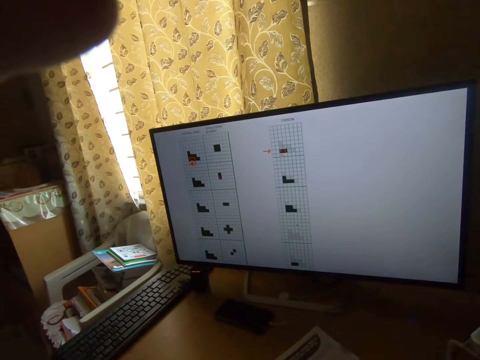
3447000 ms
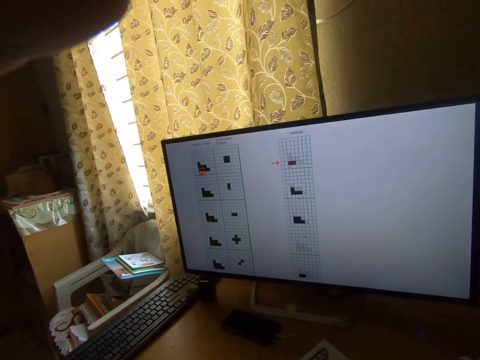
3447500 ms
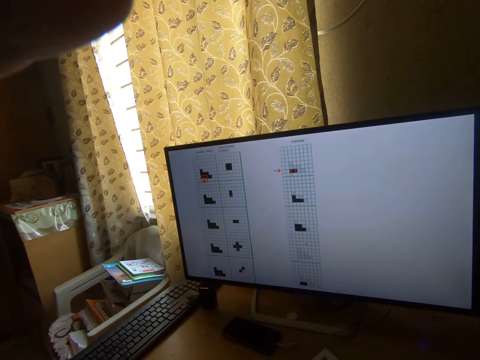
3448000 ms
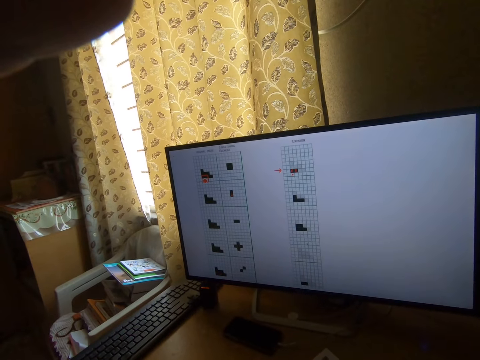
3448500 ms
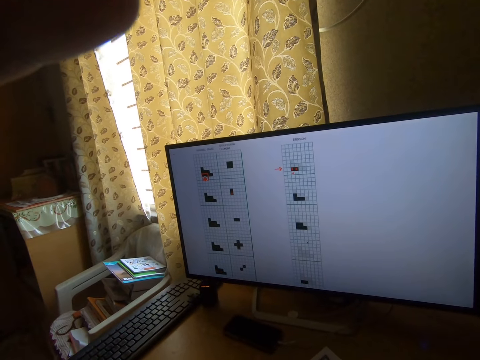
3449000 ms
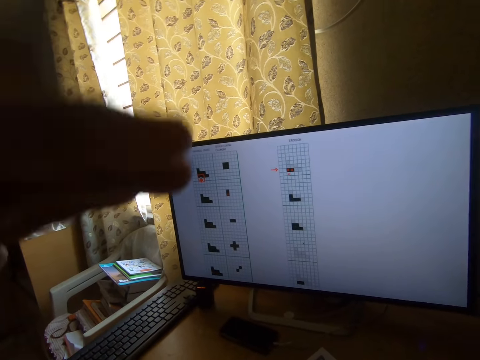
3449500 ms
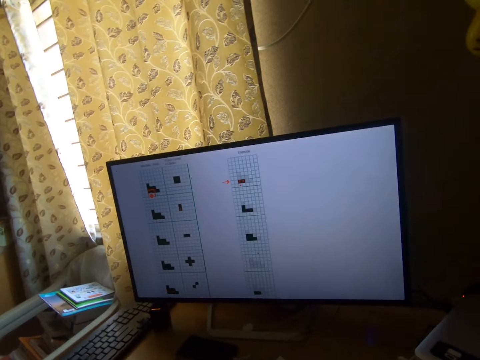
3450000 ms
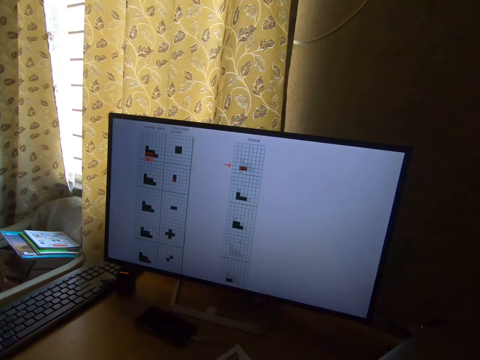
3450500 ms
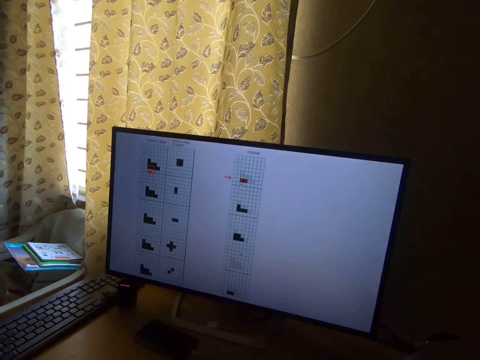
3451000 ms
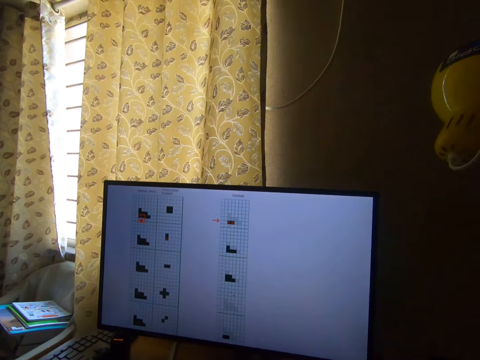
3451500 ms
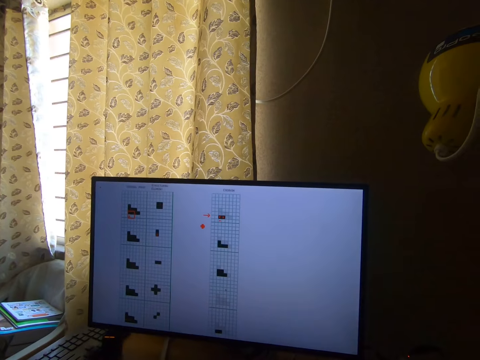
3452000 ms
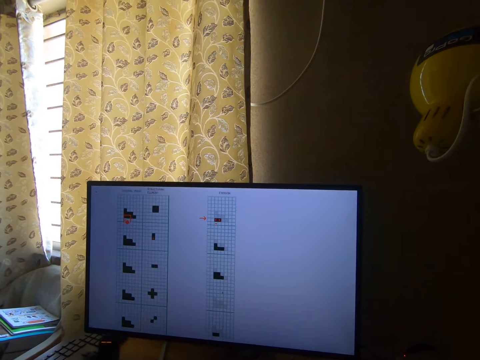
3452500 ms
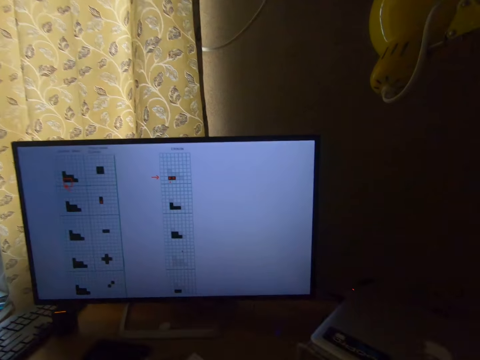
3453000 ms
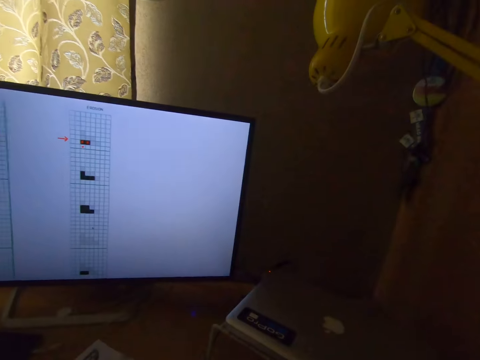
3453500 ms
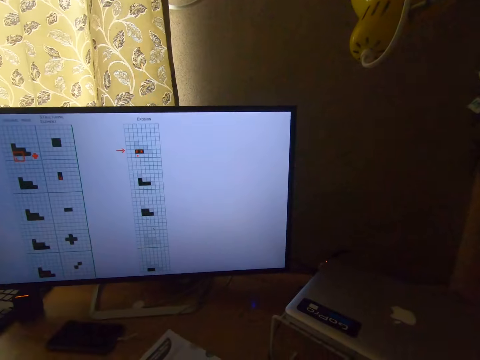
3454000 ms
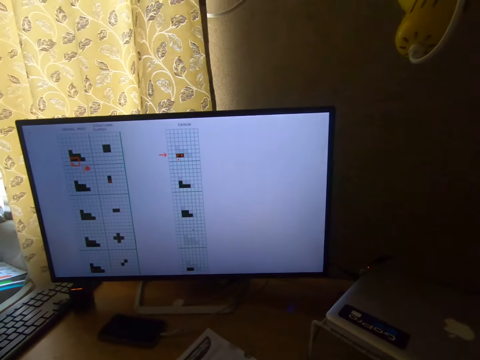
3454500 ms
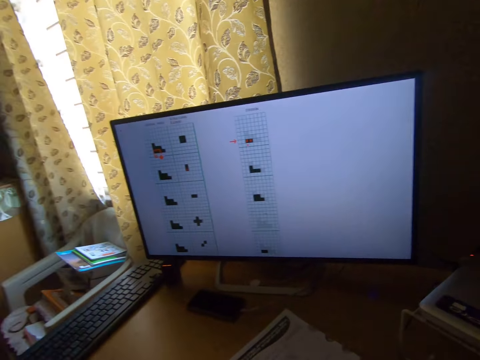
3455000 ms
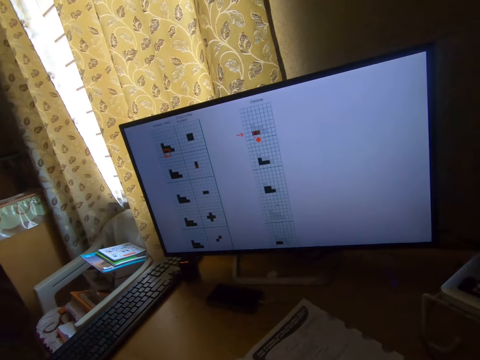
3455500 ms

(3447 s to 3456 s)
The camera wearer lowers his hand. He removes his left hand from his head. He looks at a monitor.

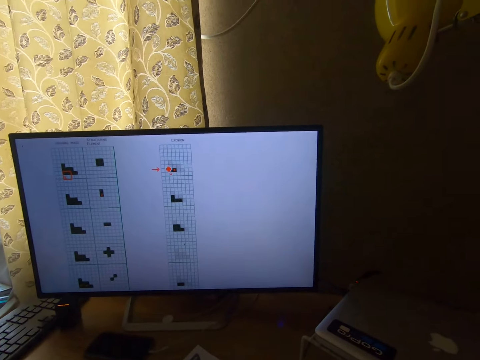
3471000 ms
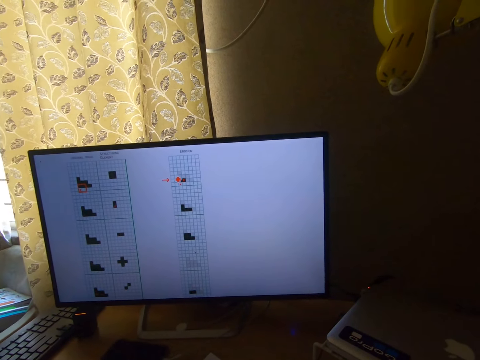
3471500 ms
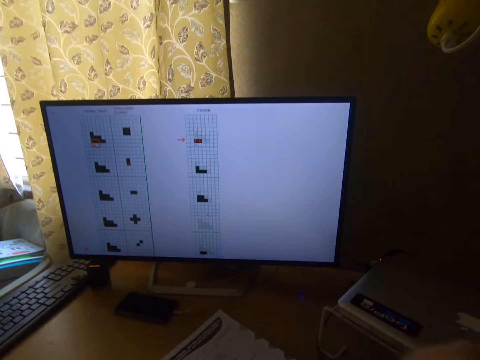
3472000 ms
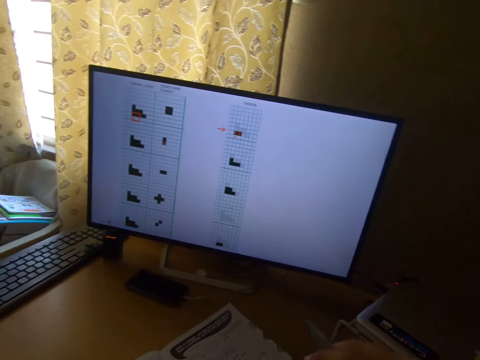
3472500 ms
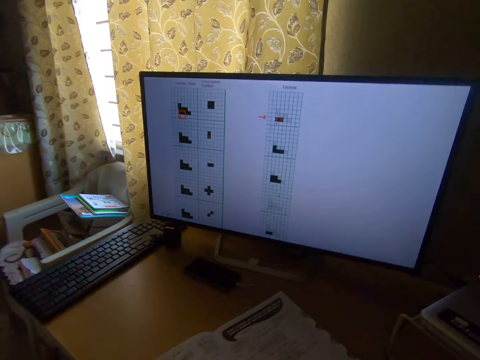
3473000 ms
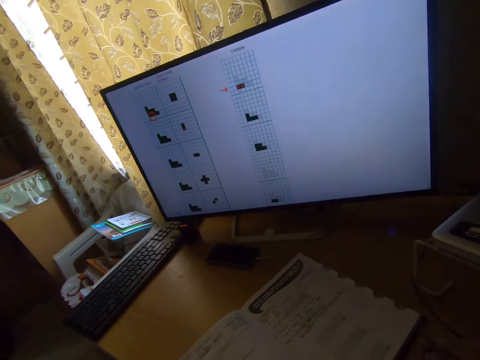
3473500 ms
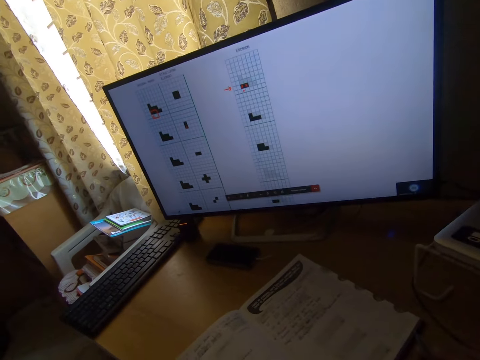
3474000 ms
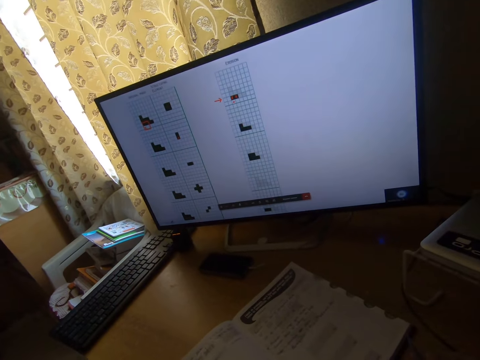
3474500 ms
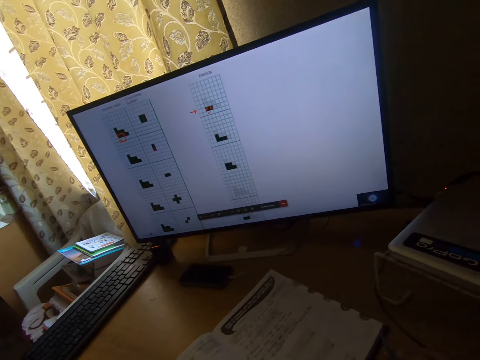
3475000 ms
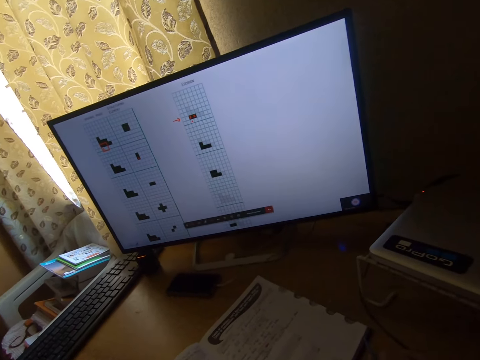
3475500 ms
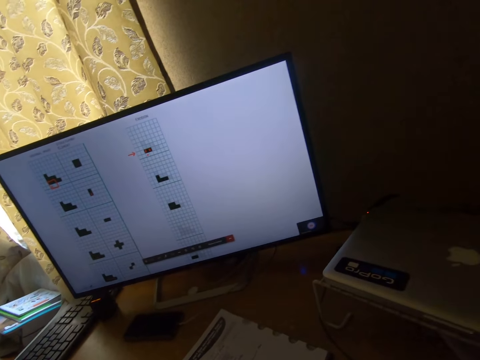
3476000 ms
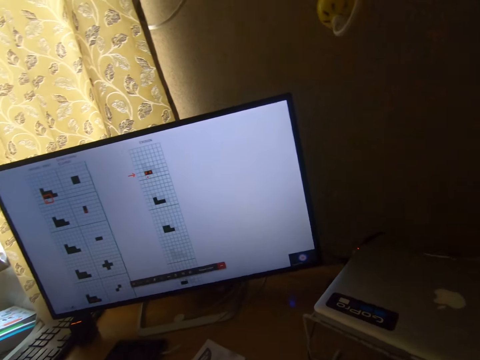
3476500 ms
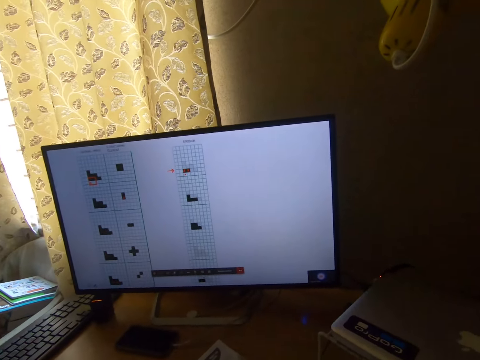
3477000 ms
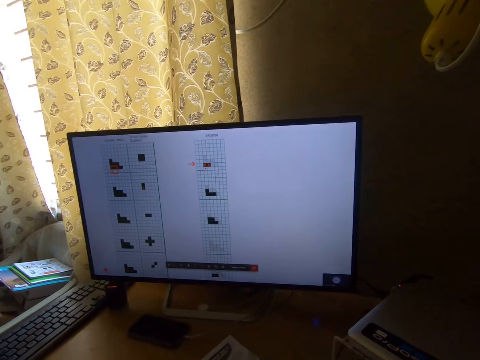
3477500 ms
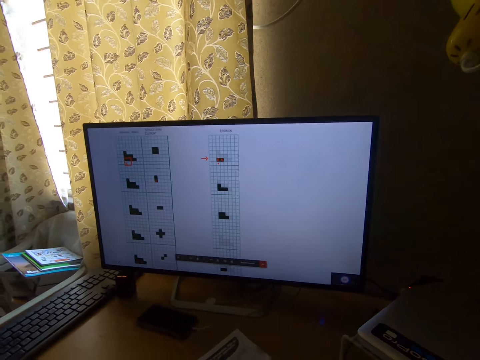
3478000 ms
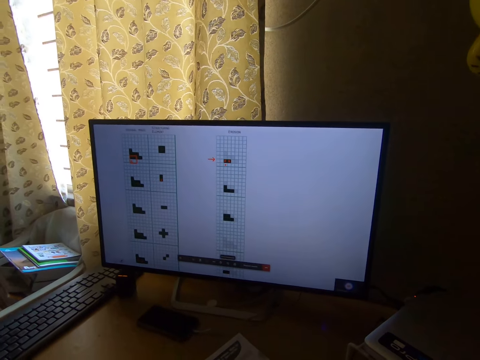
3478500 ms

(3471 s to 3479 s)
The camera wearer moves his hand. He looks at a monitor.

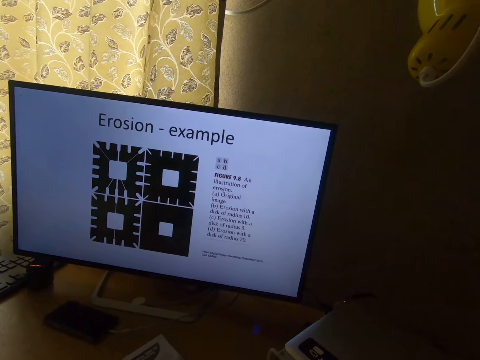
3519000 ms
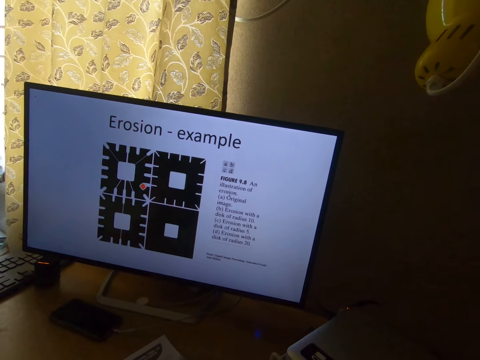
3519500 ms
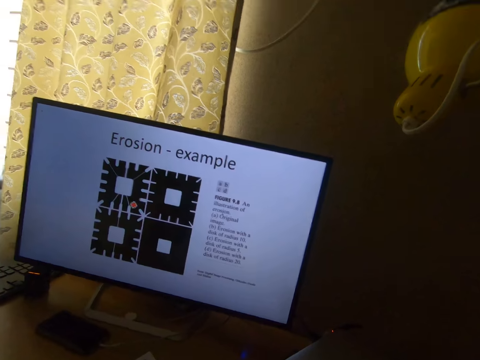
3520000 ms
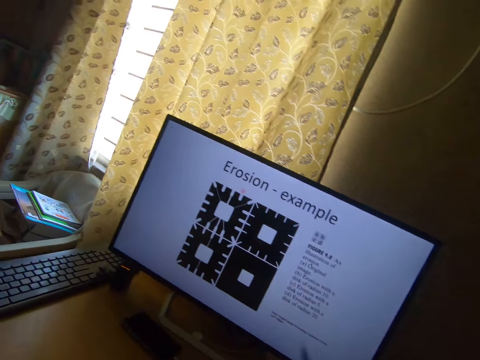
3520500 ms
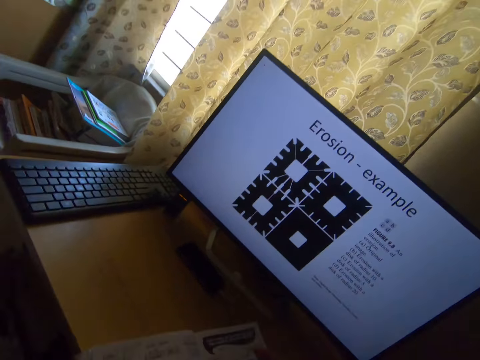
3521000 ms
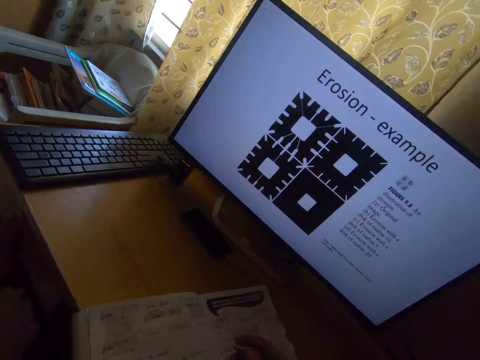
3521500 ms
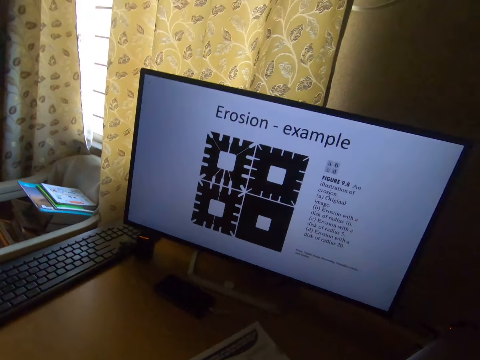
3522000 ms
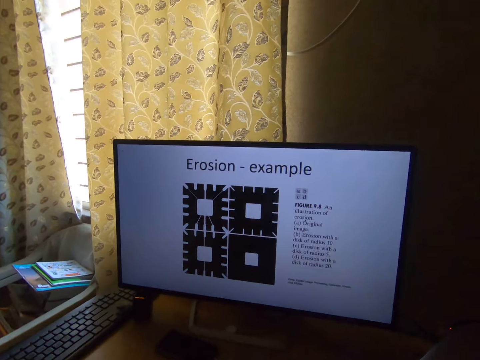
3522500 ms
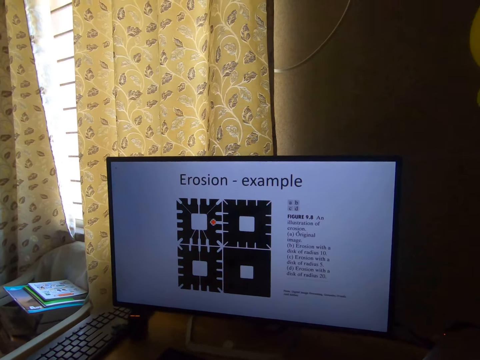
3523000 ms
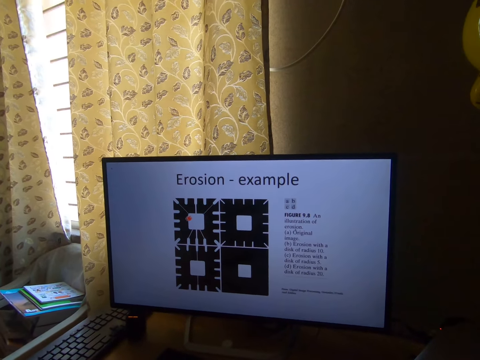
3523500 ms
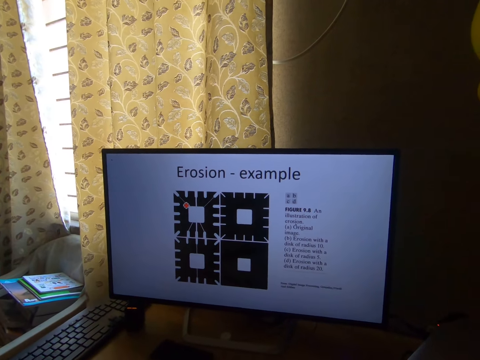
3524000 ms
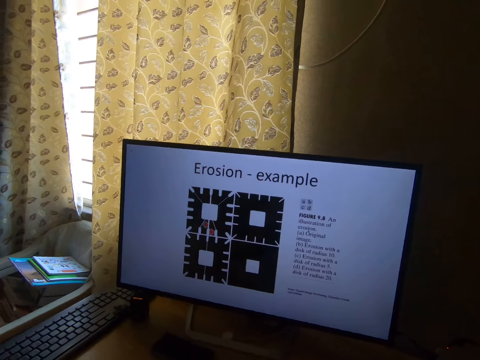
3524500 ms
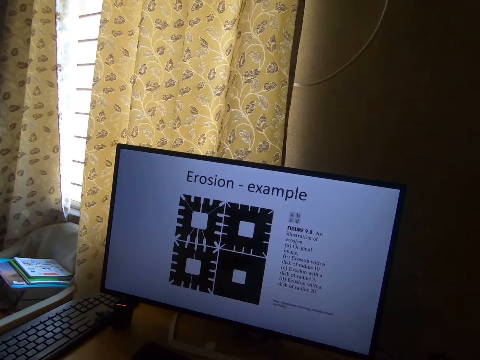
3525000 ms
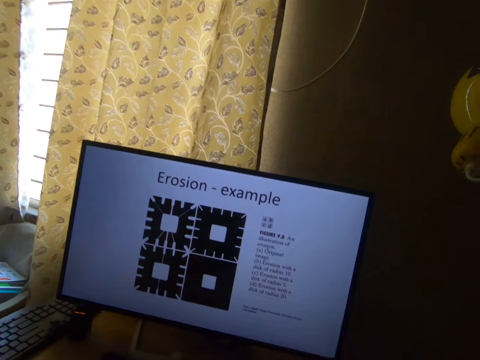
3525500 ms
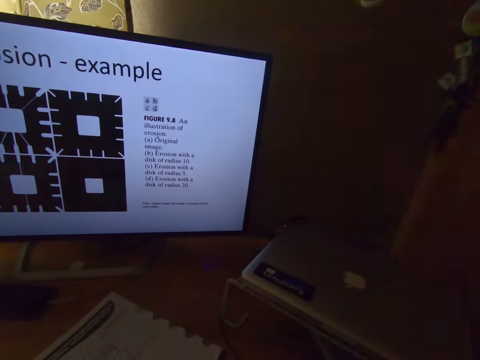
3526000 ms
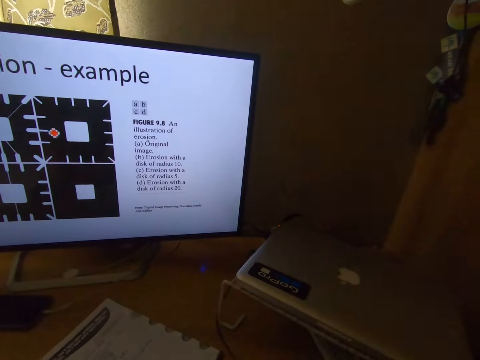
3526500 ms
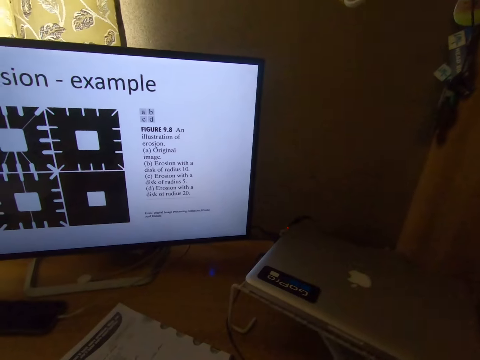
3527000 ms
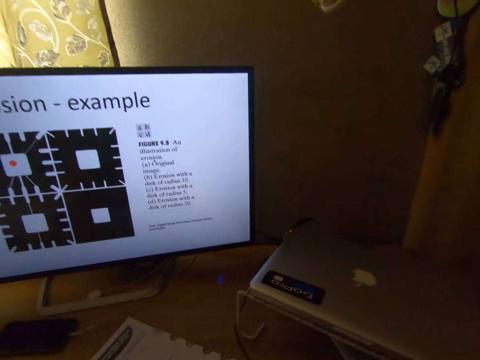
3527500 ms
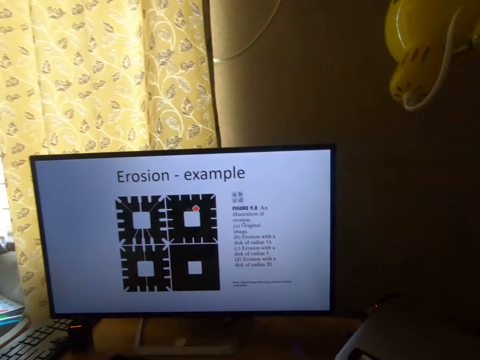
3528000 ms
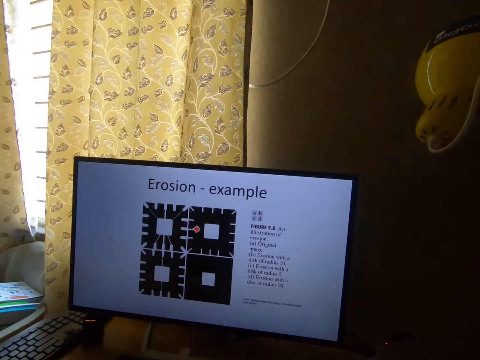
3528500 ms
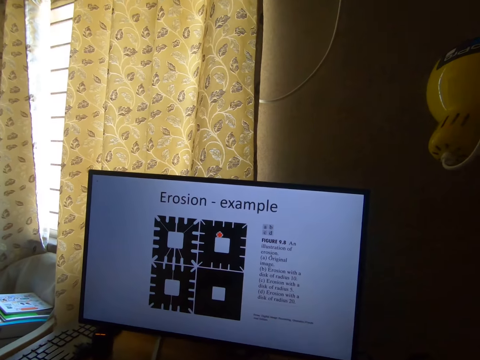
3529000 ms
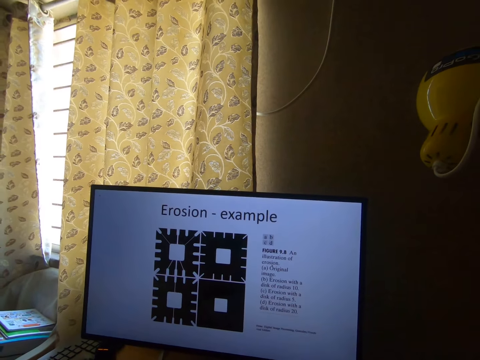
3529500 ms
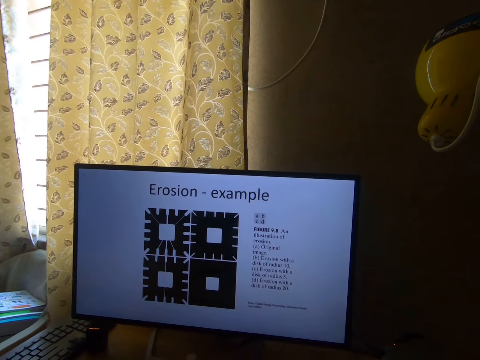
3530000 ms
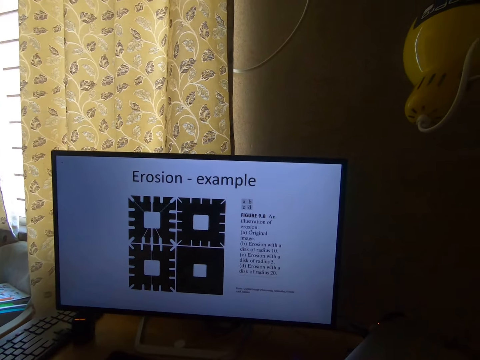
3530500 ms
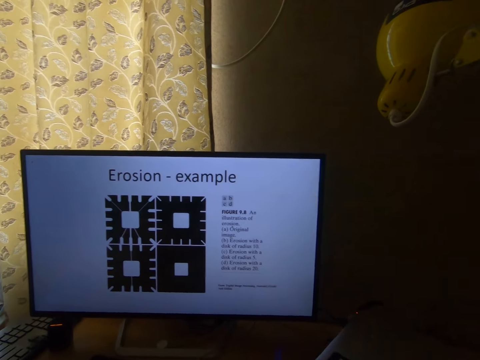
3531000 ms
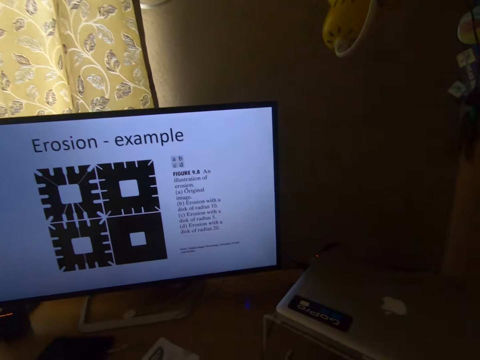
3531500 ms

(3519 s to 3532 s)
The camera wearer looks at the window. They stare at the monitor's screen. They look at the laptop. They stare at the monitor's screen.
